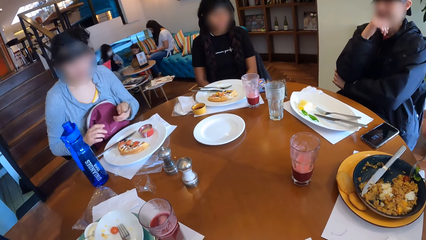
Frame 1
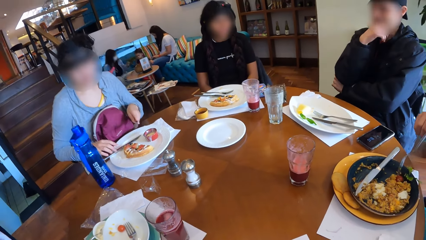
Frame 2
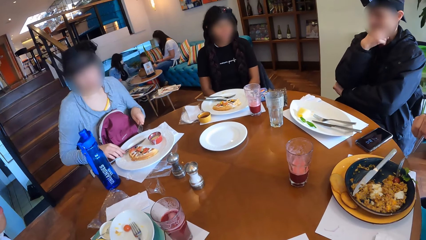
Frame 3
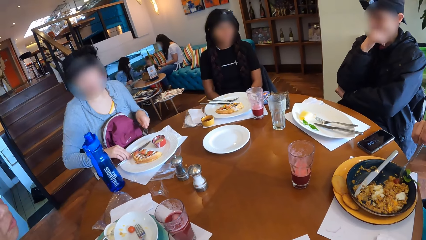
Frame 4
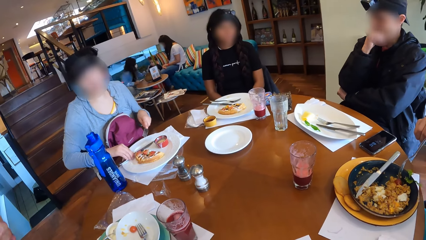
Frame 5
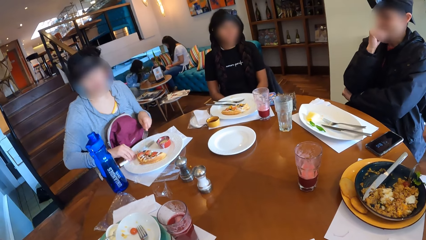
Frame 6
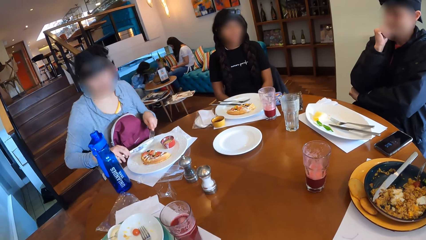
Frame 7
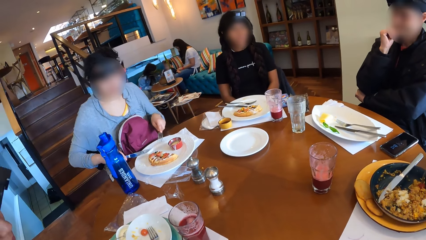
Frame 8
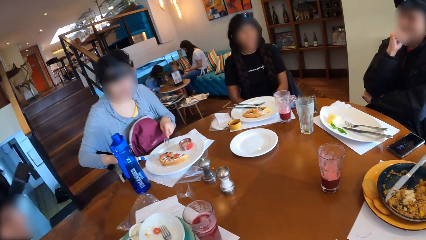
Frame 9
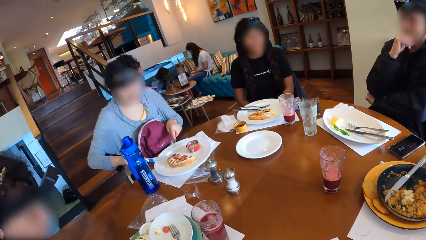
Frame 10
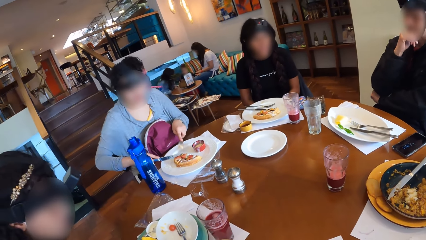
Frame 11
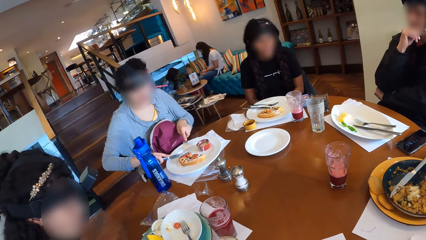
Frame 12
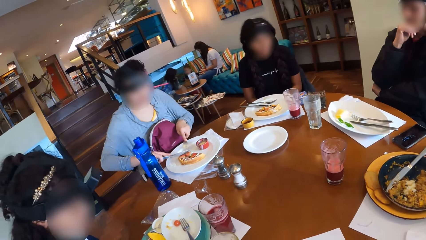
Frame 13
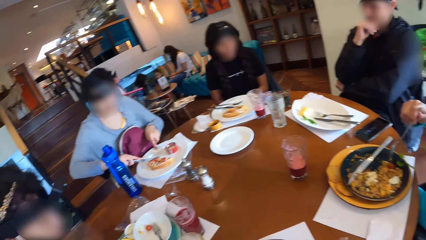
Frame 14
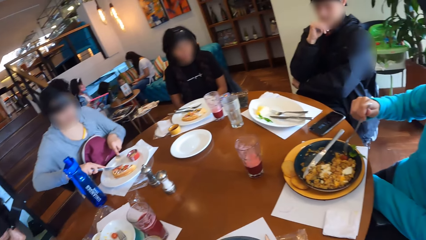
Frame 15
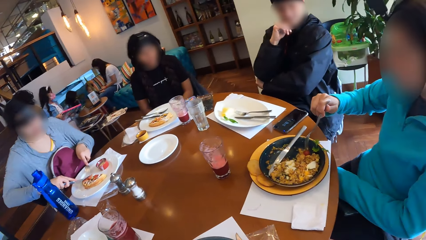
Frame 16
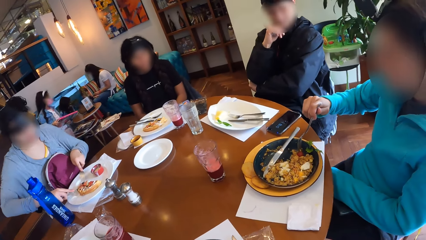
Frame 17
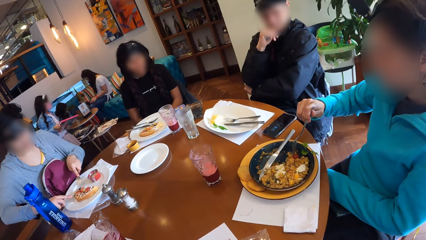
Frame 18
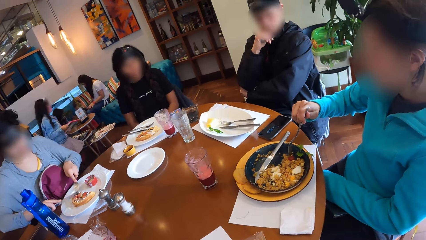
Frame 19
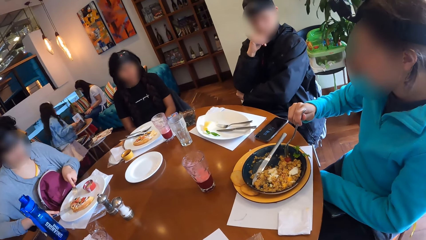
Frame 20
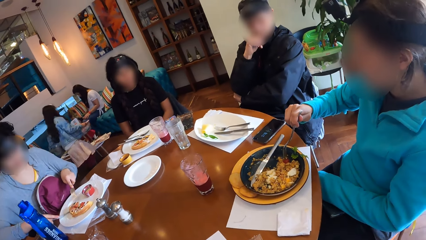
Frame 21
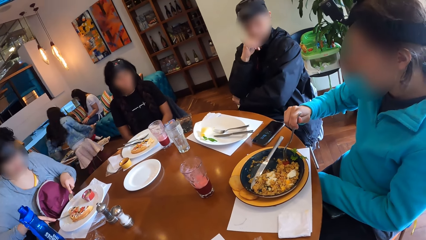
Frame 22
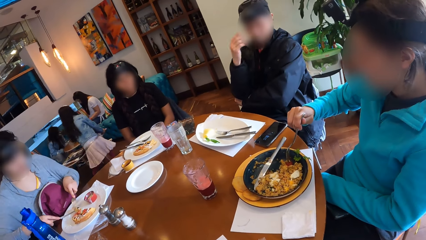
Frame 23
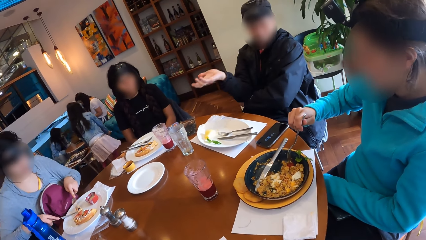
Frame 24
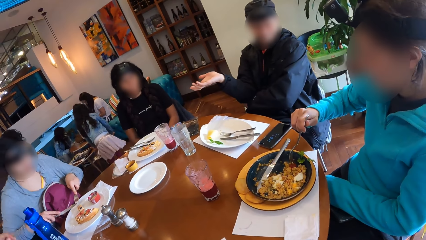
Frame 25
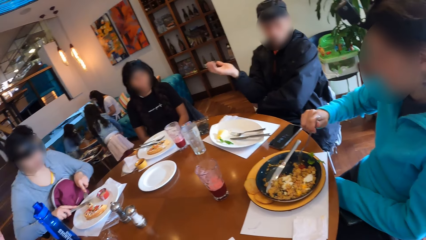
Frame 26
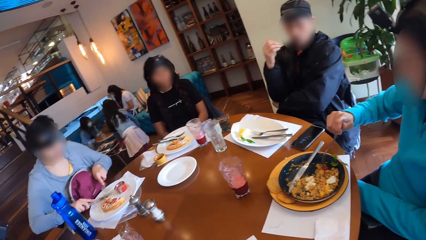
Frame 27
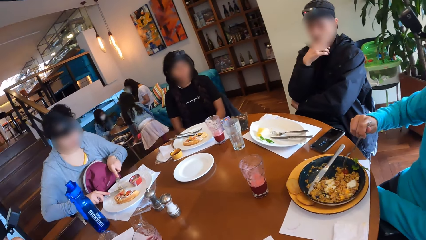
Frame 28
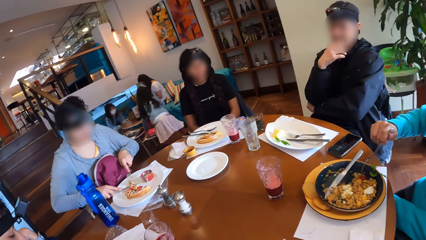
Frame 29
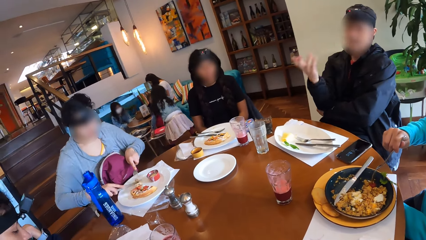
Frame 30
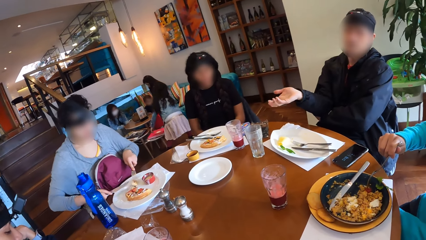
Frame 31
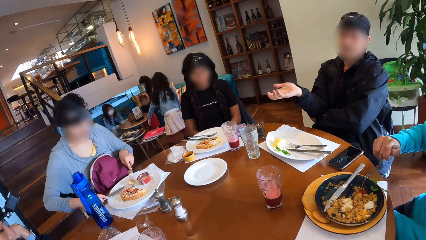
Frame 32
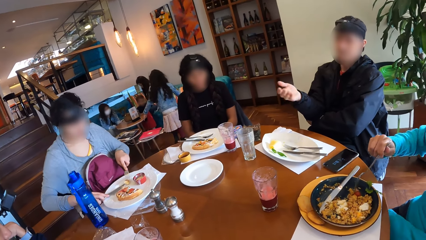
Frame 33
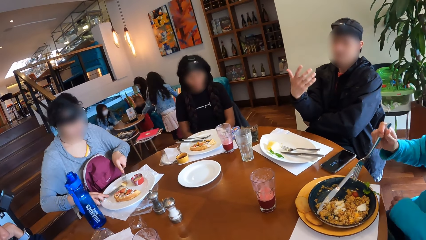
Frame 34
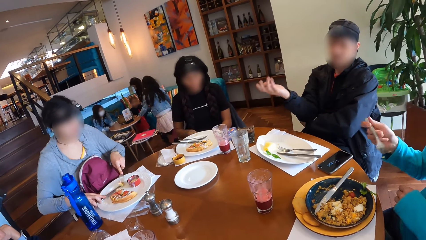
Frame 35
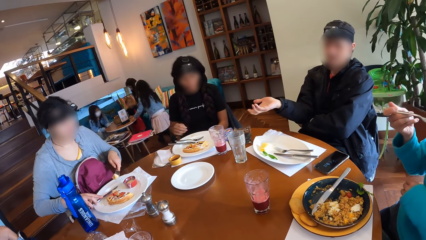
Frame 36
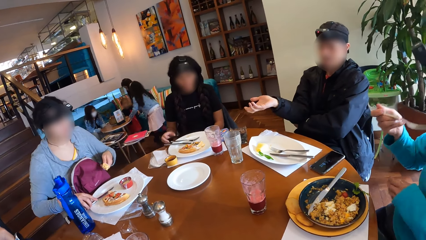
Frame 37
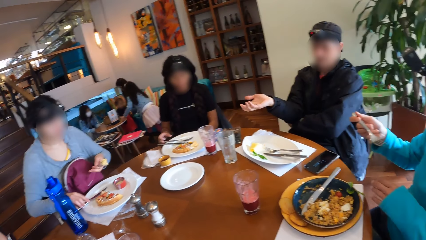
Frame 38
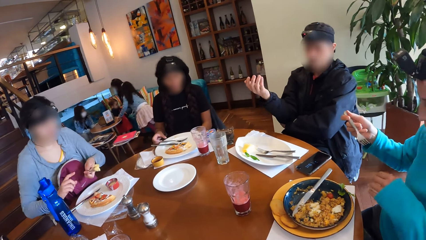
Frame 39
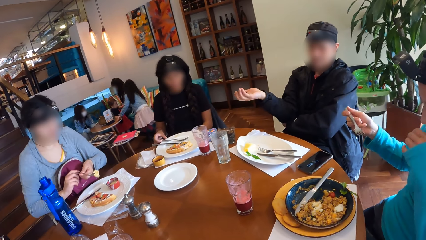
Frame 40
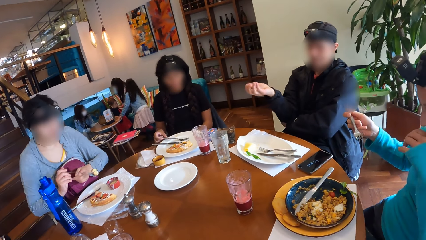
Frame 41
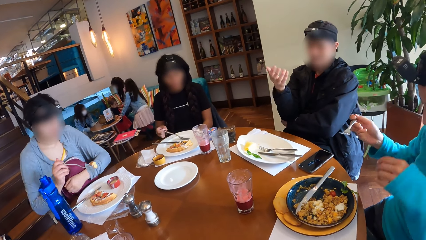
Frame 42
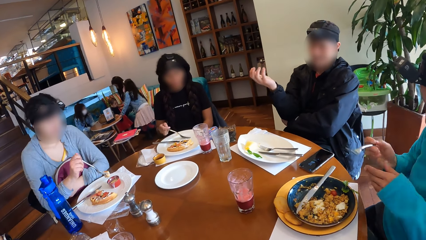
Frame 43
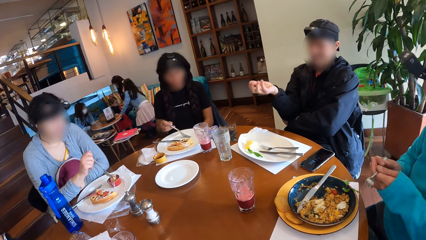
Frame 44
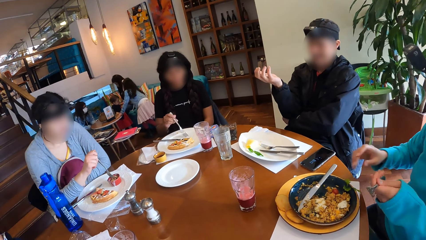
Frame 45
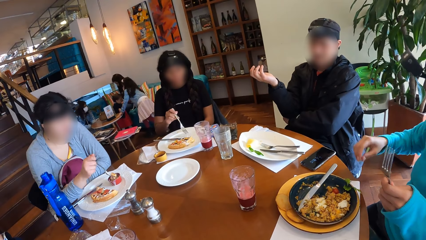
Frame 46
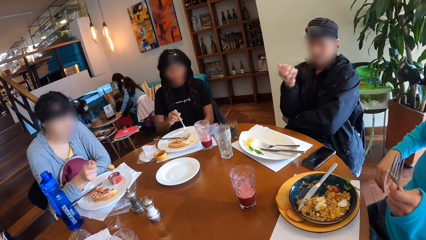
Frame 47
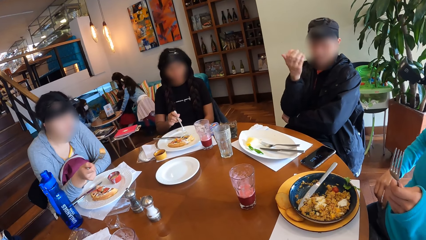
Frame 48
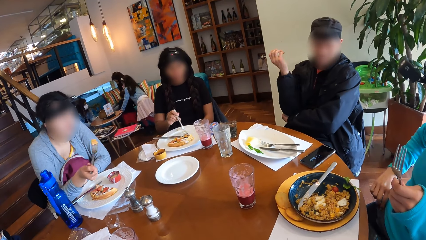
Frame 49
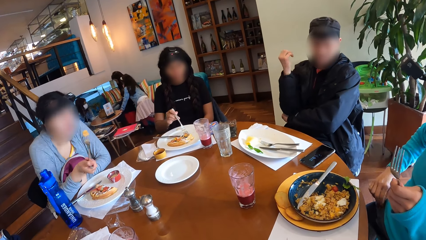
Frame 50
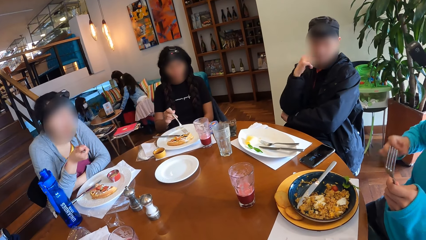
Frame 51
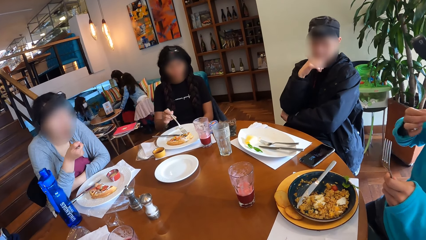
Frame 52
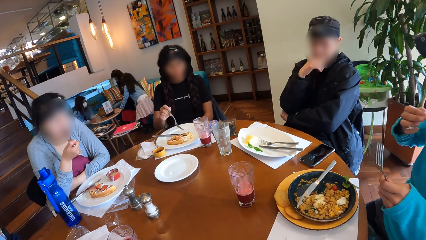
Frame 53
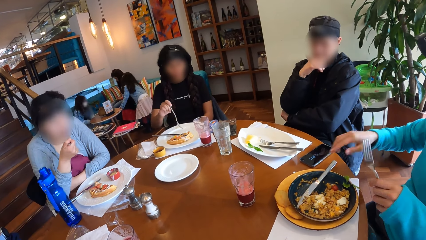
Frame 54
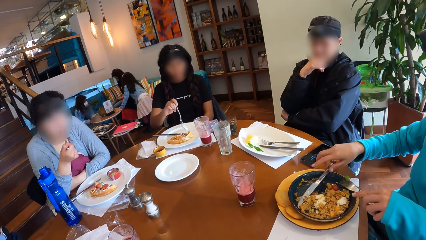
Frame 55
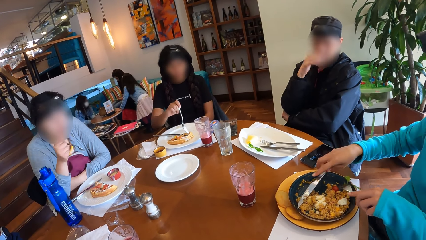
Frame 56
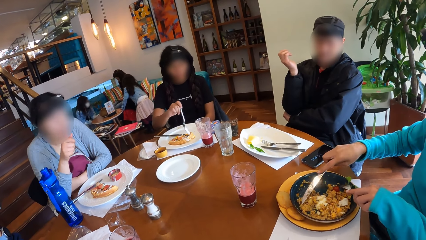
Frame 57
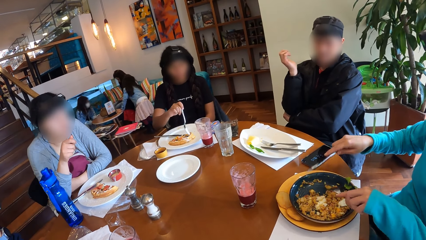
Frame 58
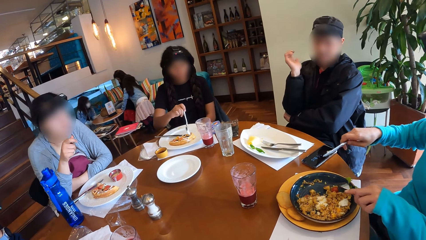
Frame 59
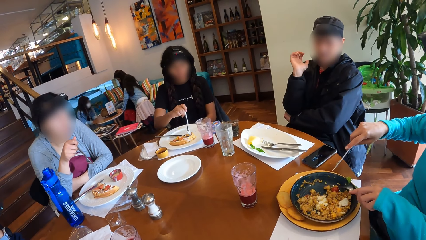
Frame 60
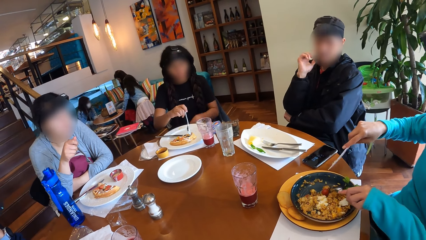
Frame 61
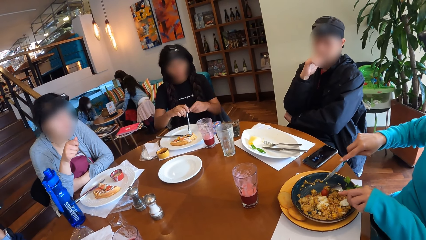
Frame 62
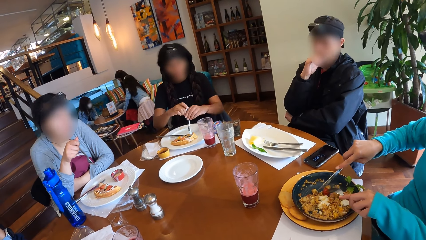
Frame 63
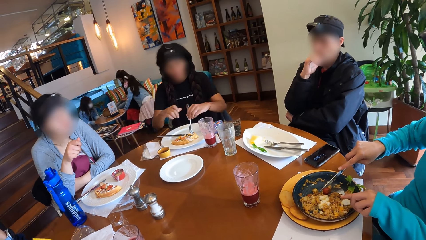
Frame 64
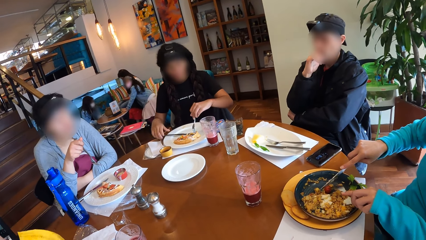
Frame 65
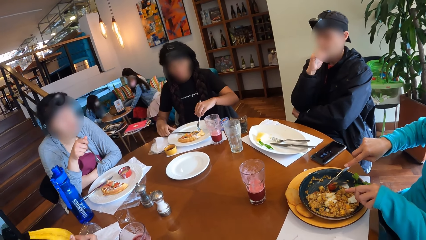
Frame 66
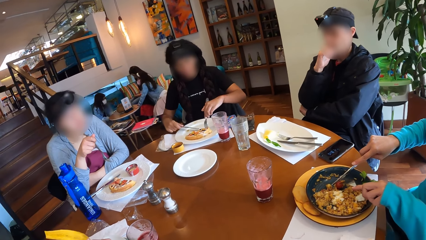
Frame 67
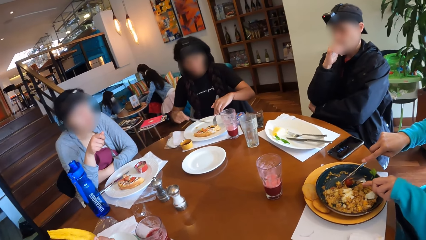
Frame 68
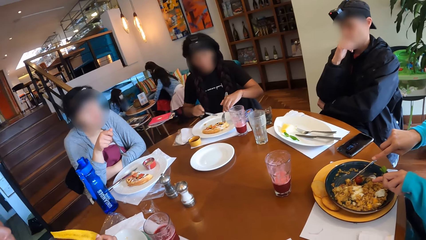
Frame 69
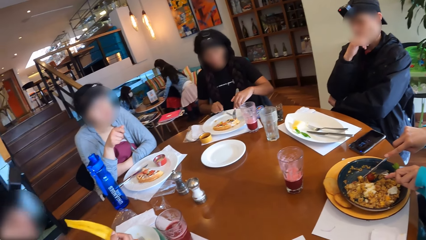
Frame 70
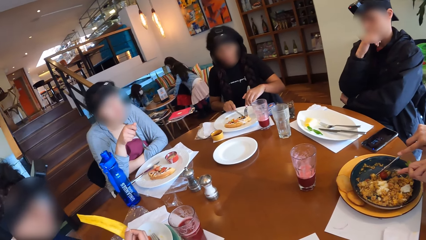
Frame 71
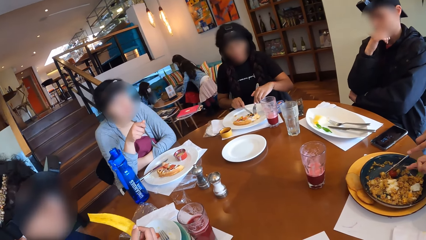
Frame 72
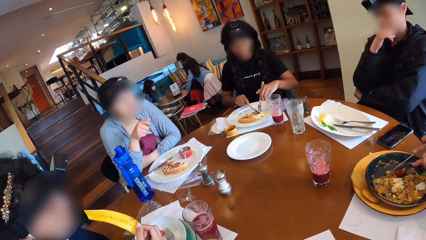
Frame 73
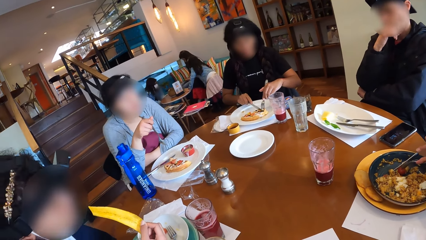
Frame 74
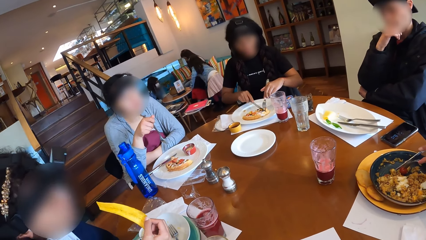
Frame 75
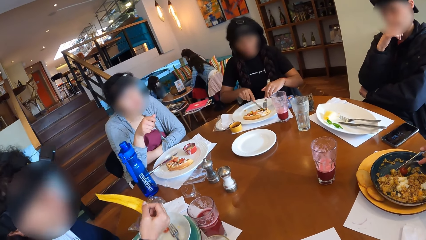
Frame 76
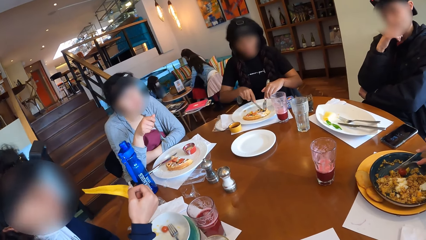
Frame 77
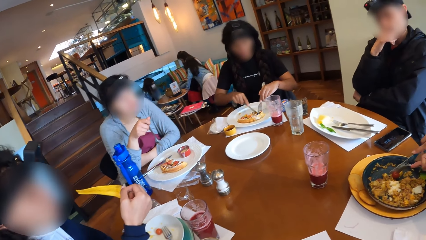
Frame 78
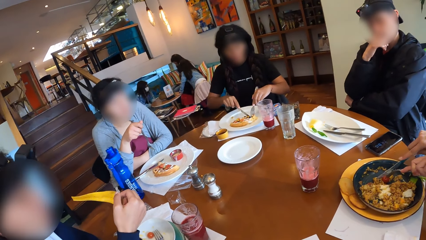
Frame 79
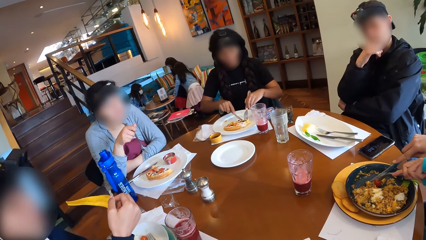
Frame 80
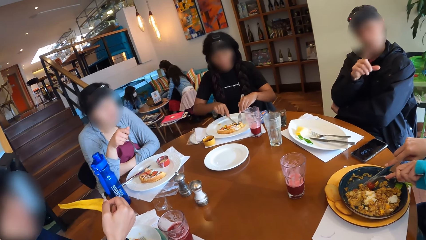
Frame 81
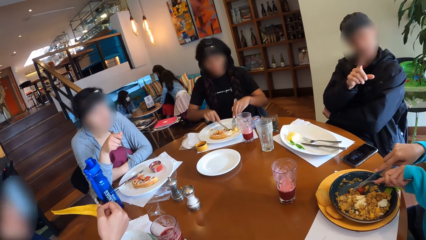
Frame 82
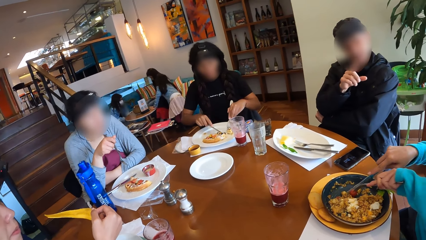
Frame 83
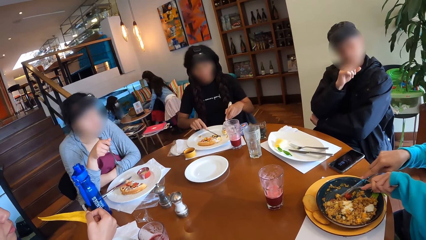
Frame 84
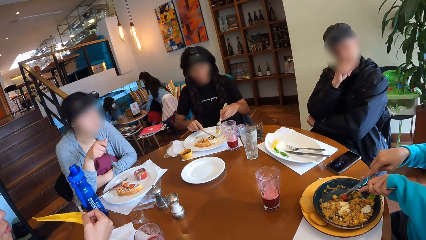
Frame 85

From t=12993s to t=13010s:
A woman picks a knife from the plate on the table with her right hand. The woman cuts the waffles on the plate with the knife in her right hand and picks some waffles with the fork in her left hand. Another woman picks the fork from the plate with her right hand. The first woman transfers the fork from her left hand to her right hand. A third woman transfers the fork from her right hand to her left hand. The first woman dips the waffles into the dipping sauce with the fork in her right hand. The third woman picks a crumb from her lap with her right hand and eats the crumb with her right hand. The first woman eats from the fork in her right hand. The second woman picks some waffles from the plate with the fork in her right hand. The third woman picks a knife on the plate with her right hand and moves a strawberry on the plate with the fork in her left hand. The second woman transfers the fork from her right hand to her left hand. The third woman holds the strawberry with the fork in her left hand. The second woman picks a knife from the plate with her right hand and cuts the waffles with the knife in her right hand. The third woman cuts the strawberry with the knife in her right hand.
